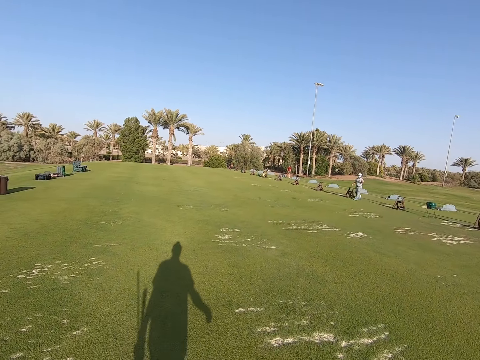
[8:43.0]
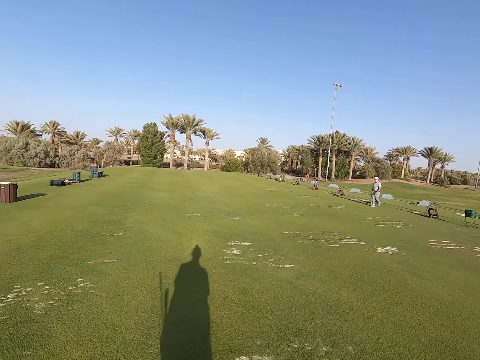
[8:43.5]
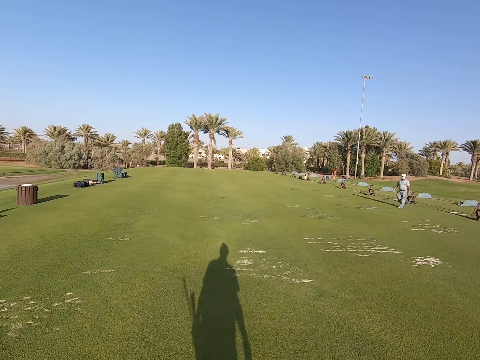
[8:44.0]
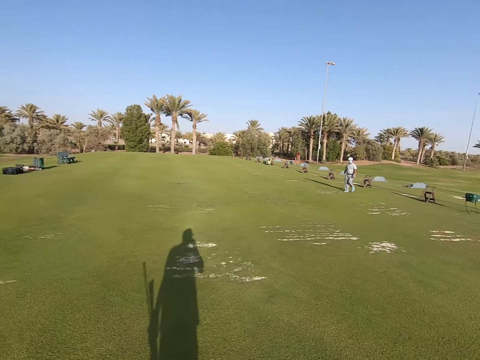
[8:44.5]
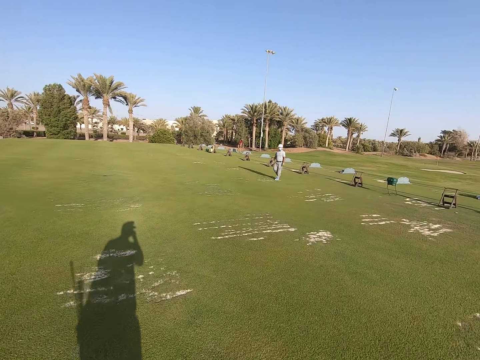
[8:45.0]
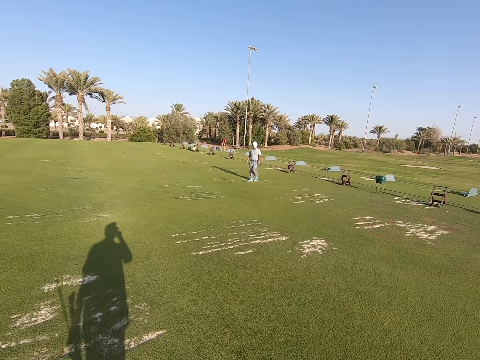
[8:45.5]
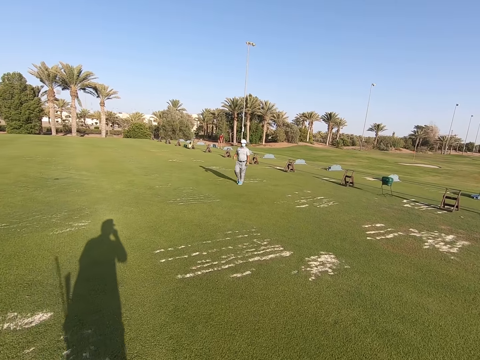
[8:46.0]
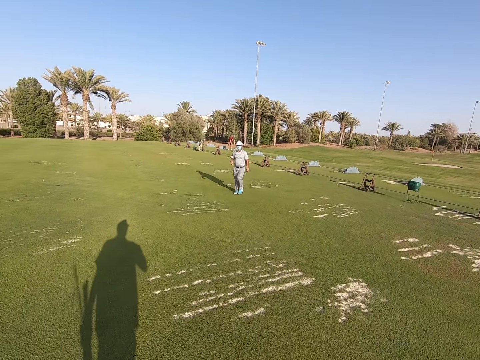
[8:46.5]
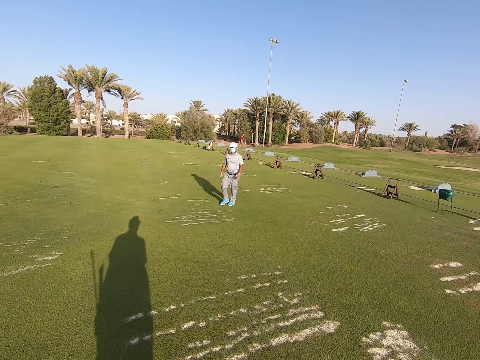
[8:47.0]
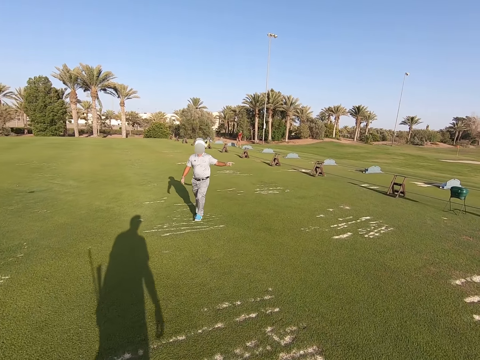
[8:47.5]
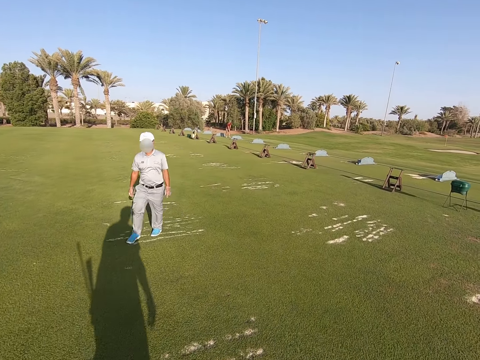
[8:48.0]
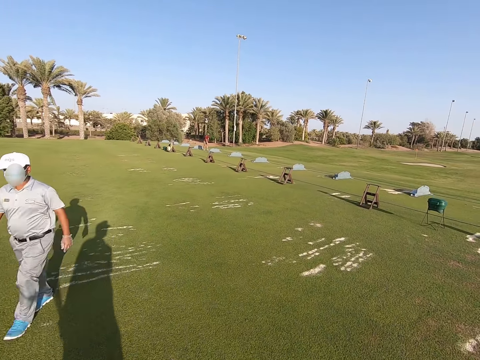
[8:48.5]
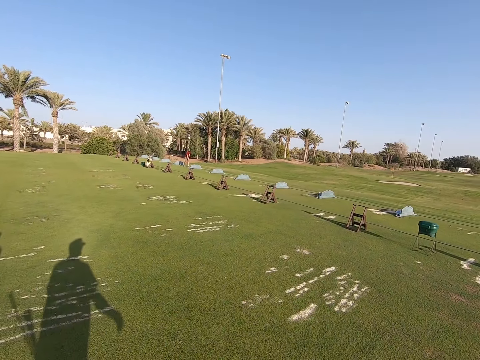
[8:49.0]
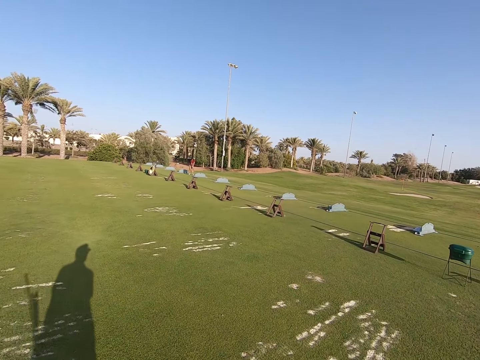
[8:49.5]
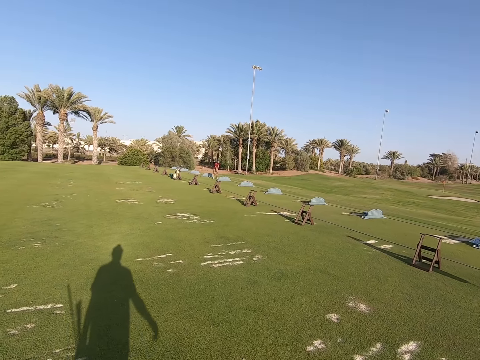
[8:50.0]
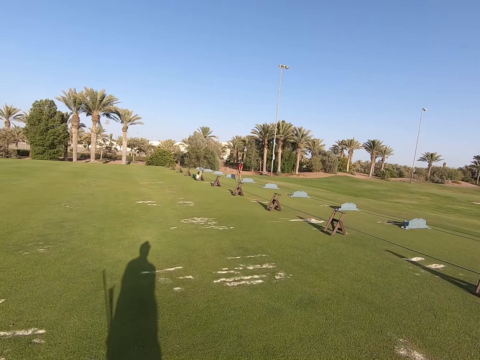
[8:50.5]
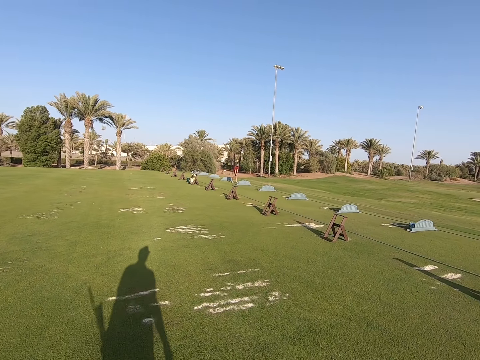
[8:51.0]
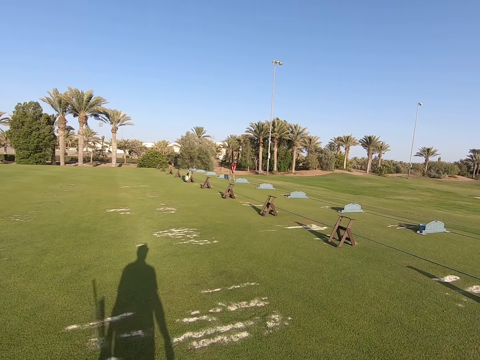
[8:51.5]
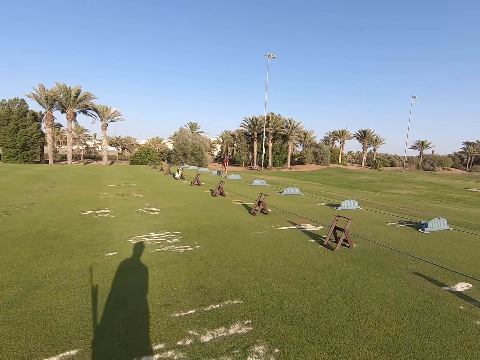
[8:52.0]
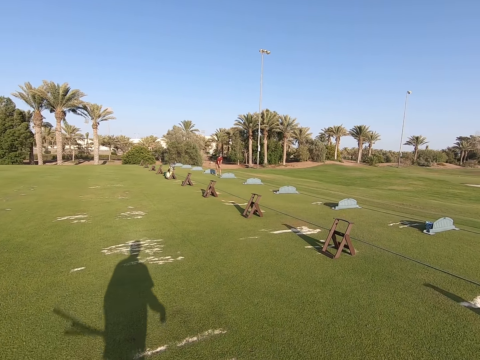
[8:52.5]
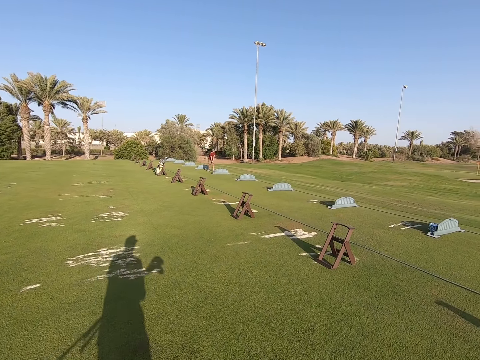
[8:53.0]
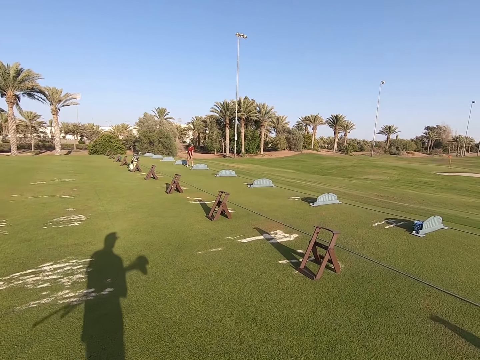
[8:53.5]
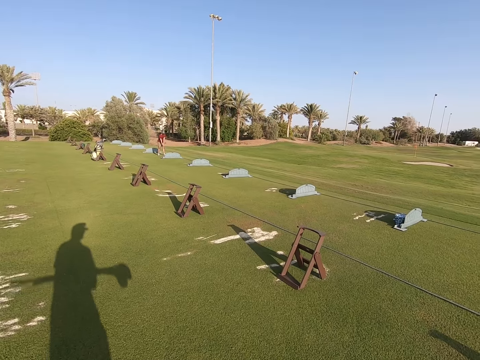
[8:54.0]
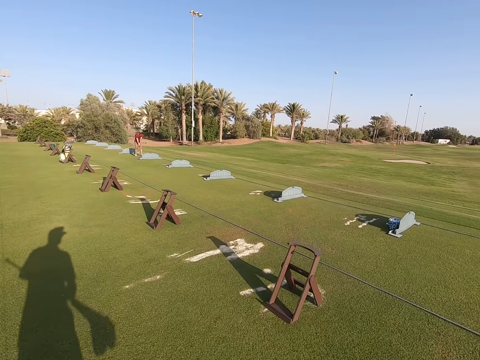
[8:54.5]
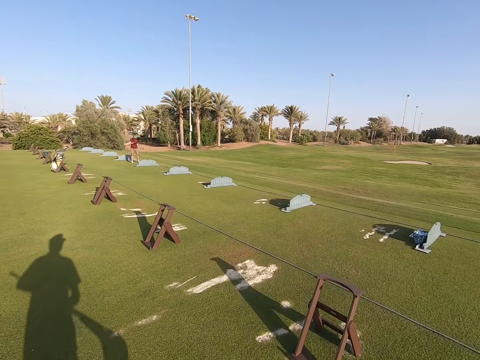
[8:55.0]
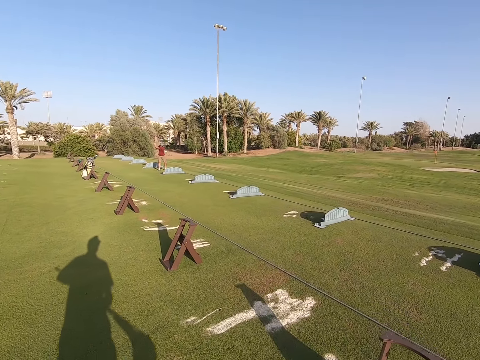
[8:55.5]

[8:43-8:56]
The camera wearer and a person walk around the field. The camera wearer touches his face. He moves the golf club to the other hand.

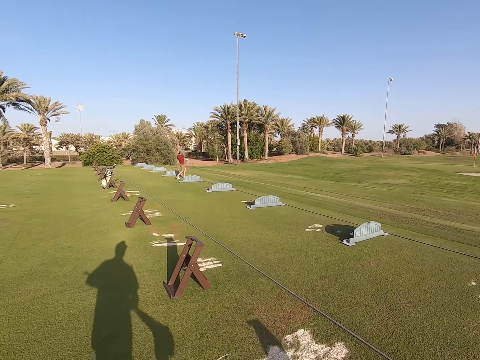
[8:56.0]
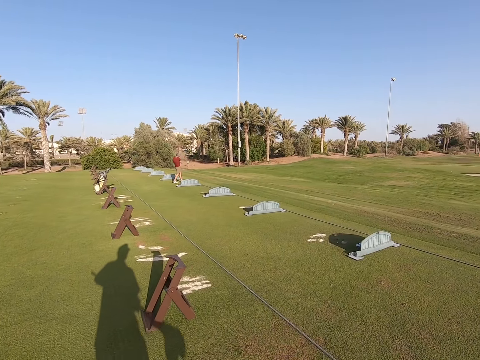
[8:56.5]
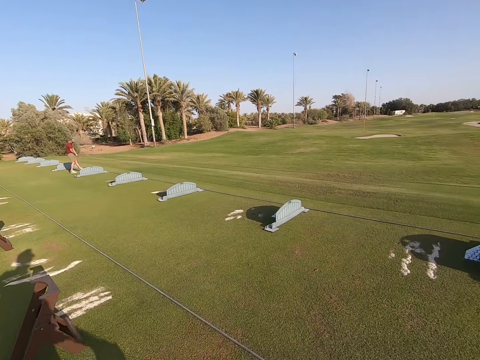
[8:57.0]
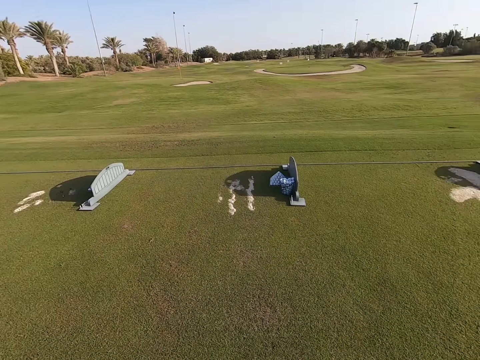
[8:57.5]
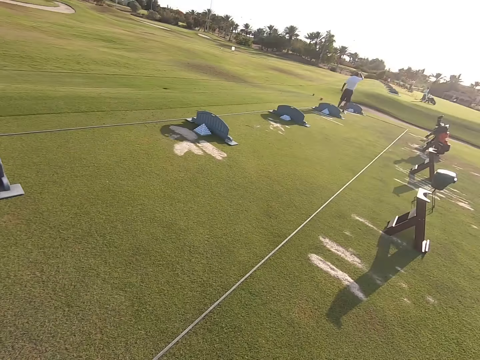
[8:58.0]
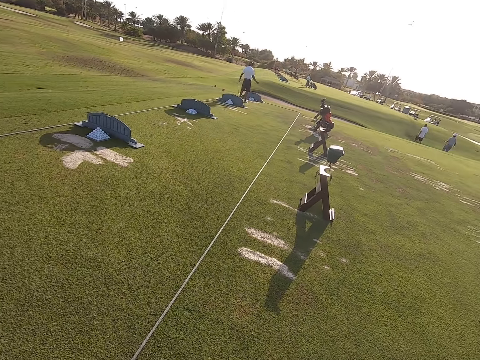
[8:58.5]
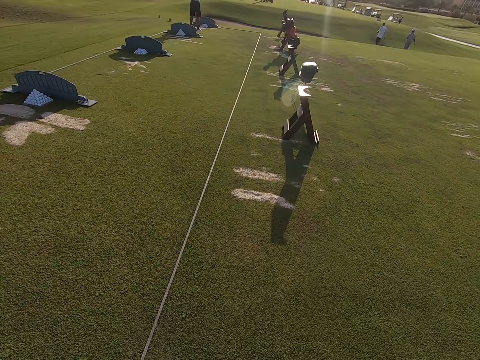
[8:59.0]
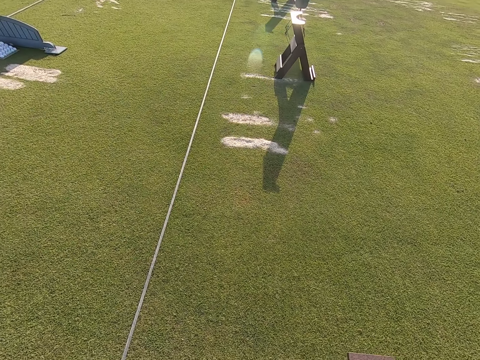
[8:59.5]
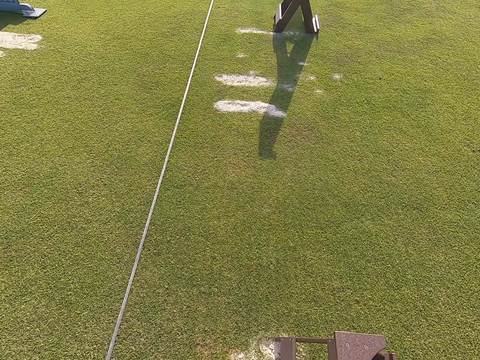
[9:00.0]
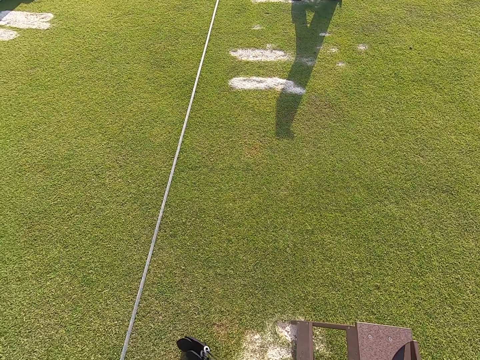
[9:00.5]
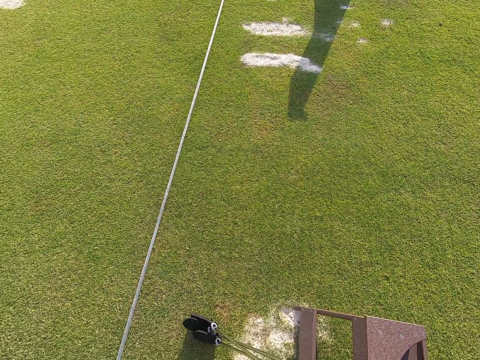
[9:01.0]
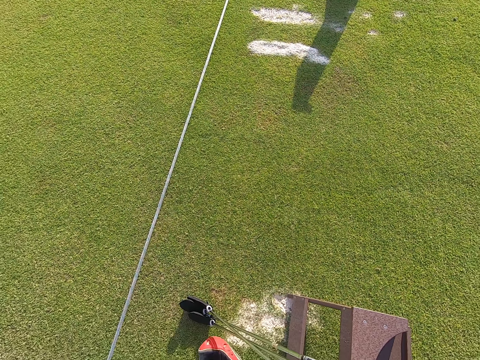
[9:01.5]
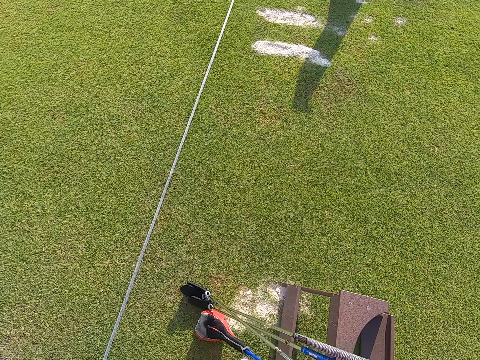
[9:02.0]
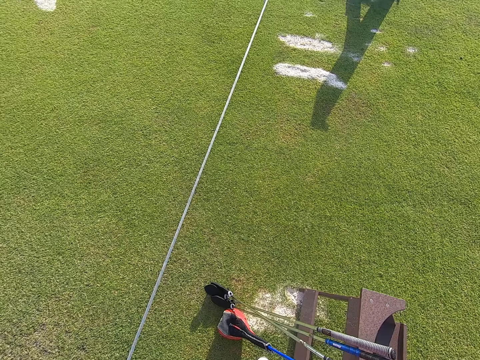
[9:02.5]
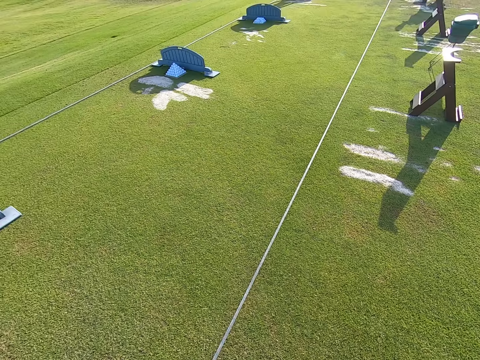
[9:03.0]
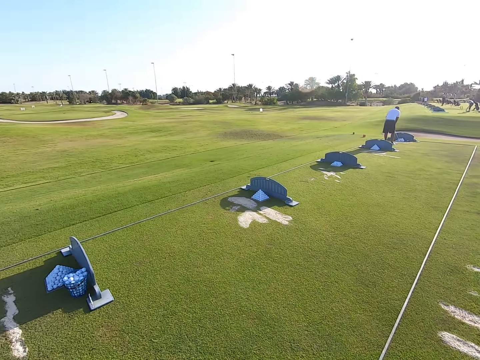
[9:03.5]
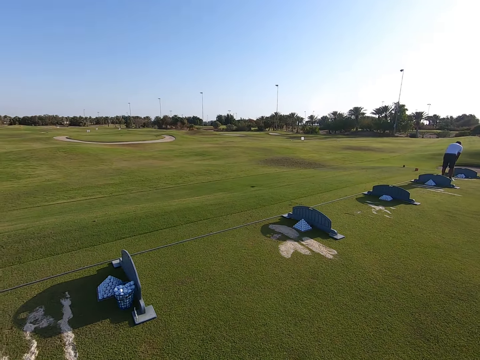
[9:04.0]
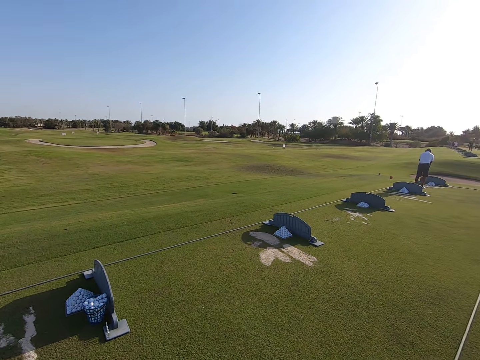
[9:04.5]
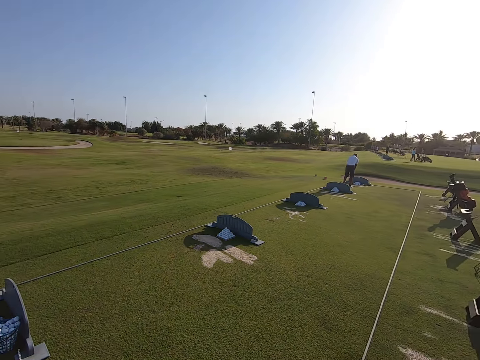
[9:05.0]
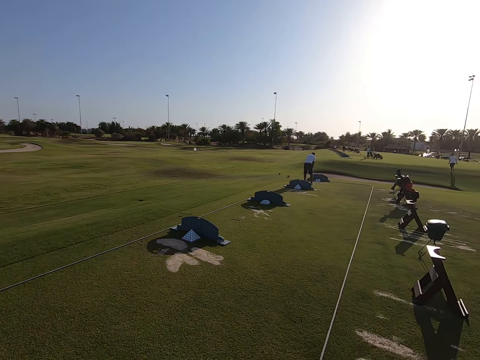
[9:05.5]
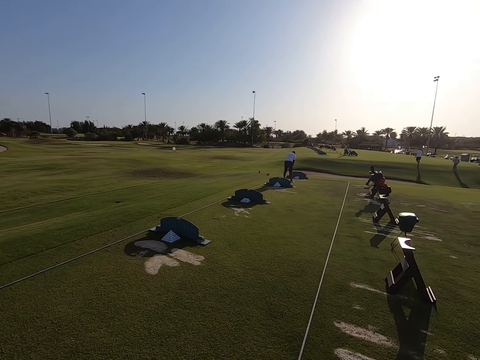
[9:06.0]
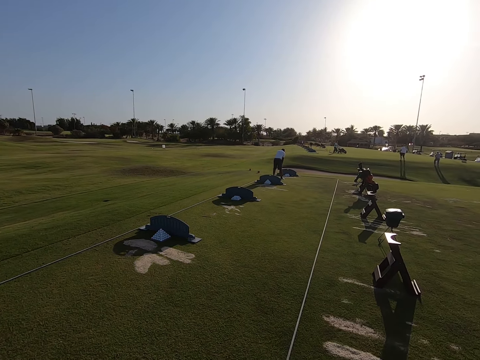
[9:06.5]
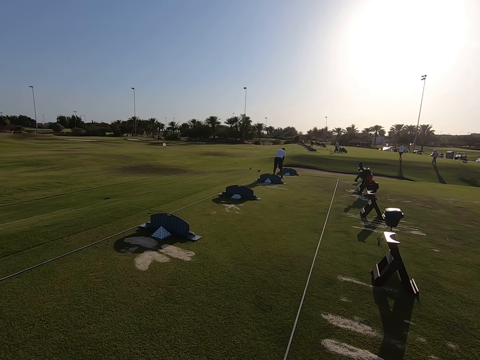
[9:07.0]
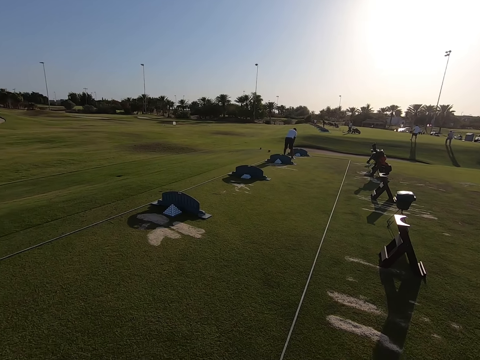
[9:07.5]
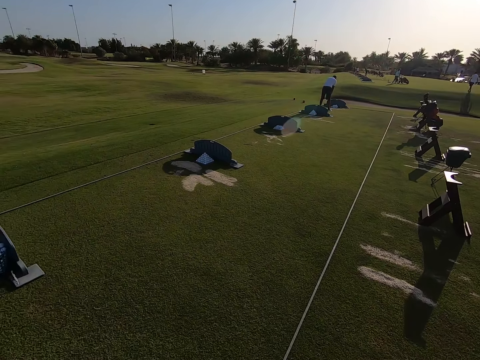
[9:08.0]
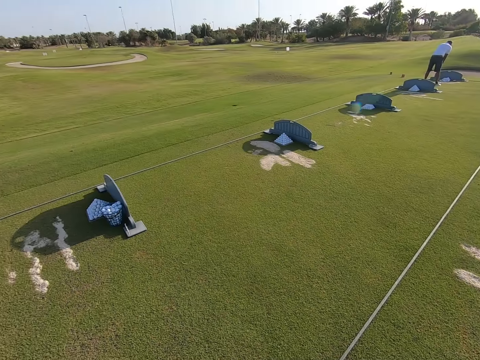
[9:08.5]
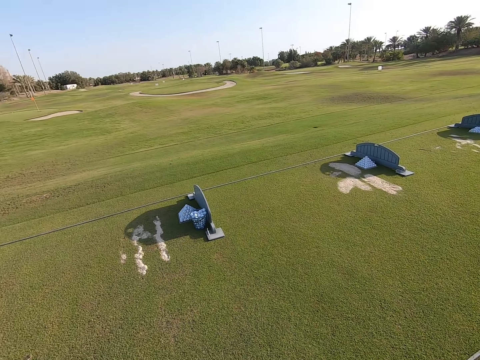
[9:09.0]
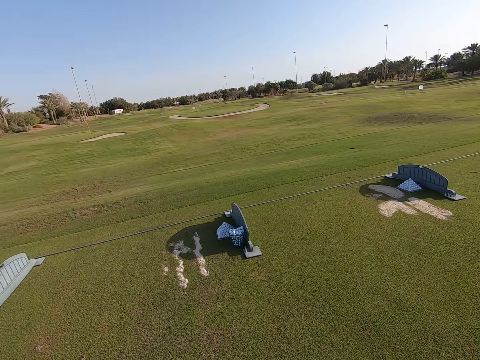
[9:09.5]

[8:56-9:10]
The camera wearer looks around. They put the golf sticks on the ground. They stare around the golf game field.
